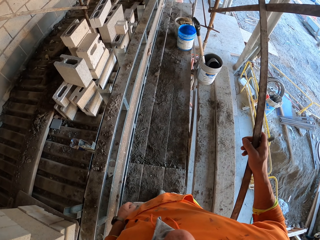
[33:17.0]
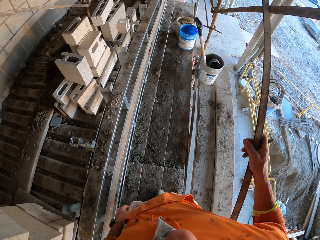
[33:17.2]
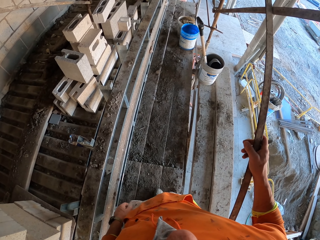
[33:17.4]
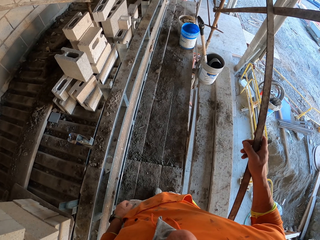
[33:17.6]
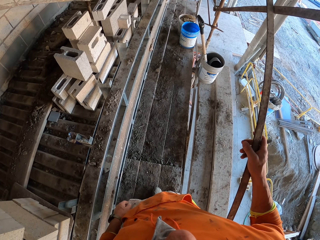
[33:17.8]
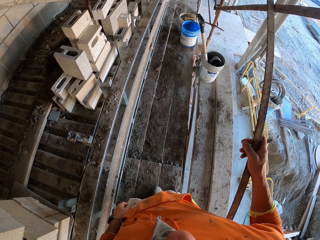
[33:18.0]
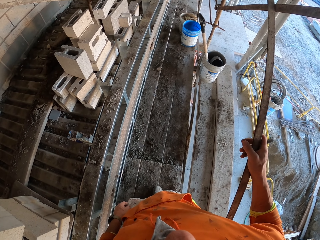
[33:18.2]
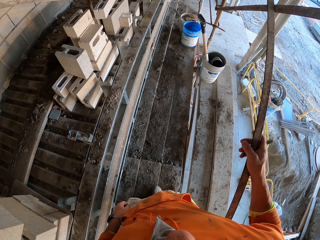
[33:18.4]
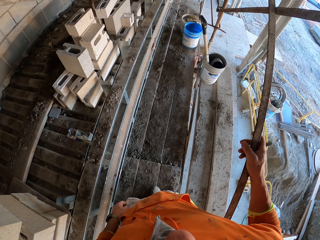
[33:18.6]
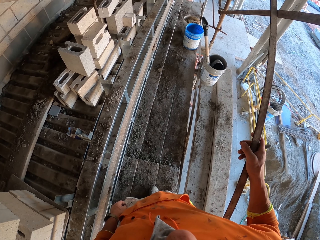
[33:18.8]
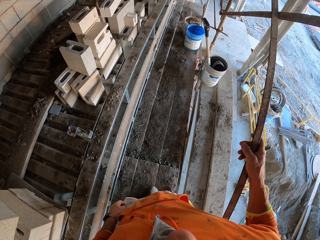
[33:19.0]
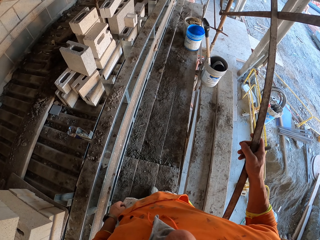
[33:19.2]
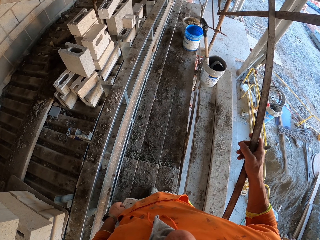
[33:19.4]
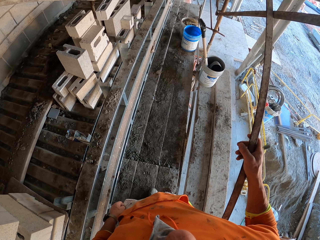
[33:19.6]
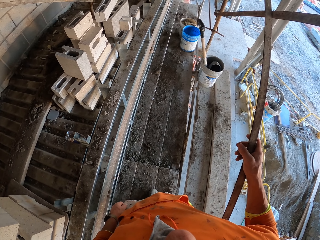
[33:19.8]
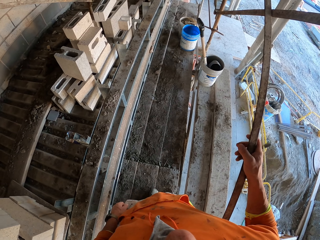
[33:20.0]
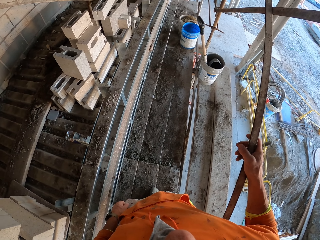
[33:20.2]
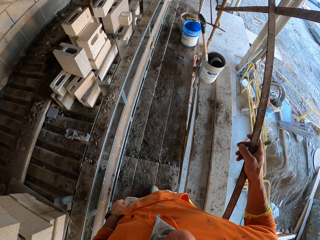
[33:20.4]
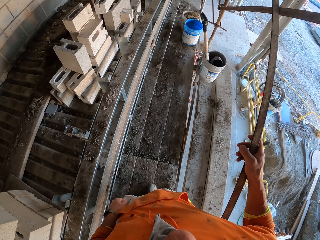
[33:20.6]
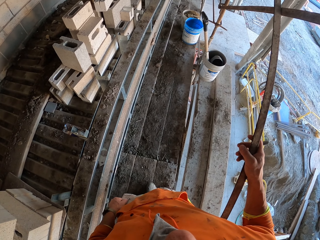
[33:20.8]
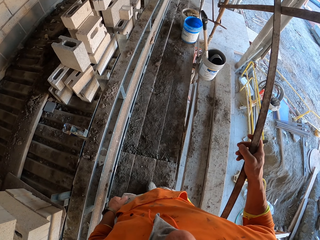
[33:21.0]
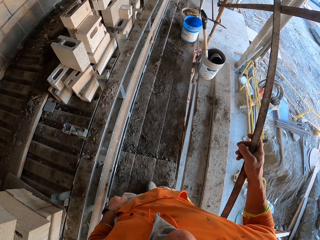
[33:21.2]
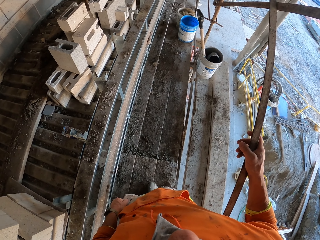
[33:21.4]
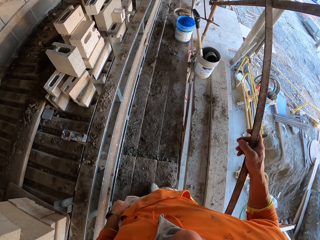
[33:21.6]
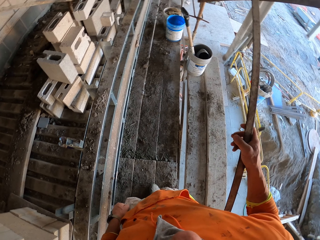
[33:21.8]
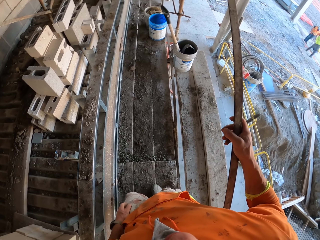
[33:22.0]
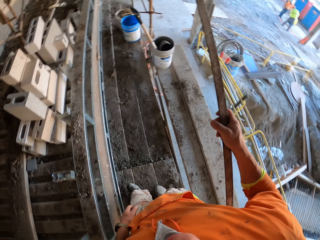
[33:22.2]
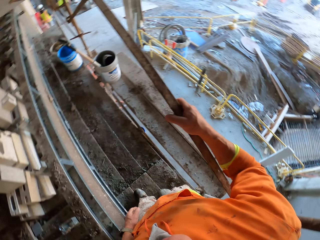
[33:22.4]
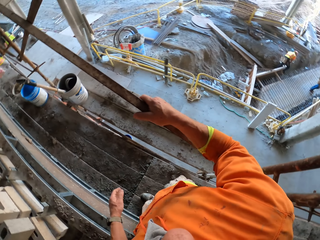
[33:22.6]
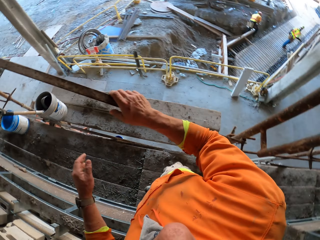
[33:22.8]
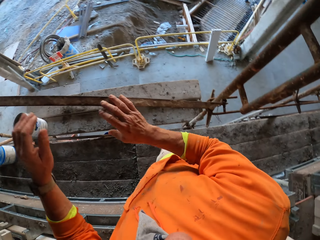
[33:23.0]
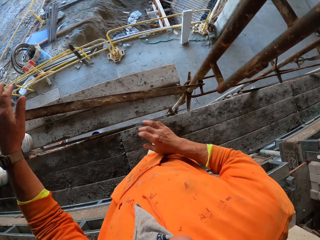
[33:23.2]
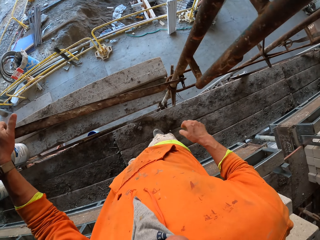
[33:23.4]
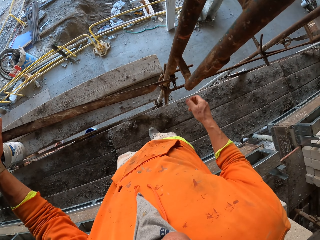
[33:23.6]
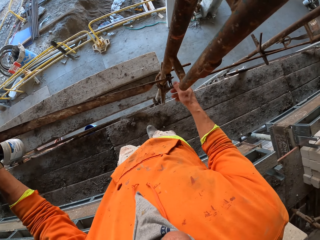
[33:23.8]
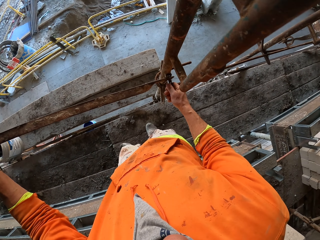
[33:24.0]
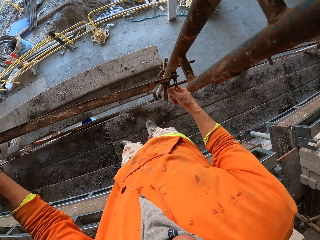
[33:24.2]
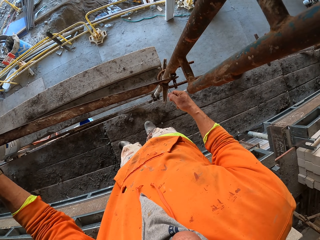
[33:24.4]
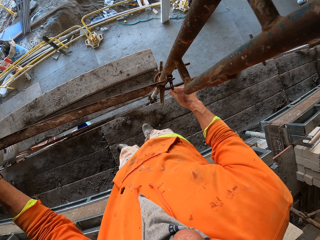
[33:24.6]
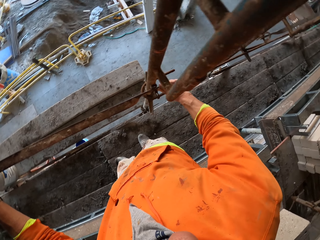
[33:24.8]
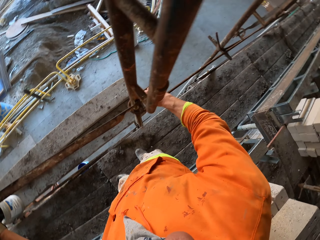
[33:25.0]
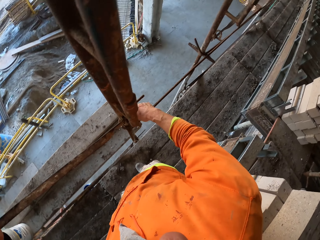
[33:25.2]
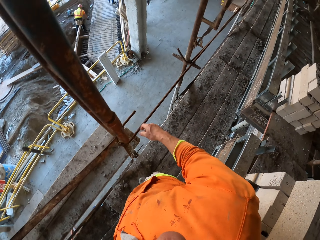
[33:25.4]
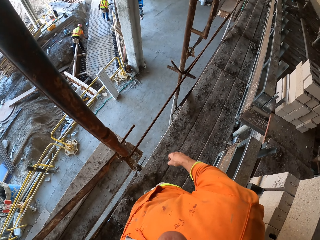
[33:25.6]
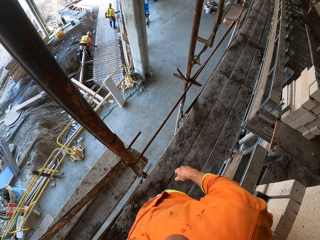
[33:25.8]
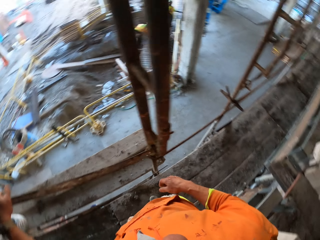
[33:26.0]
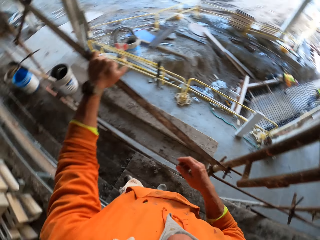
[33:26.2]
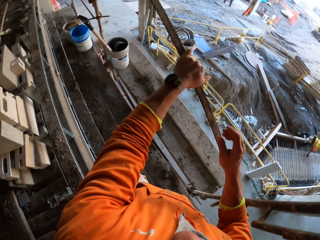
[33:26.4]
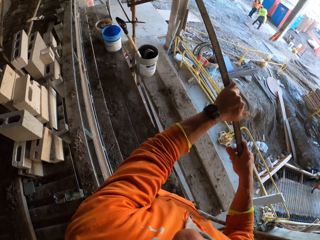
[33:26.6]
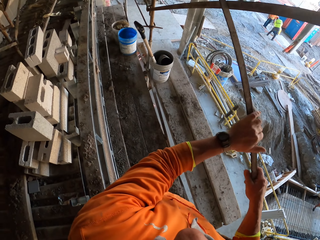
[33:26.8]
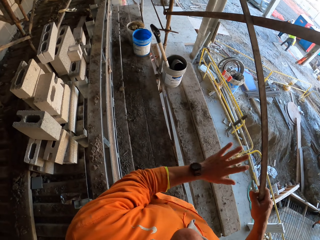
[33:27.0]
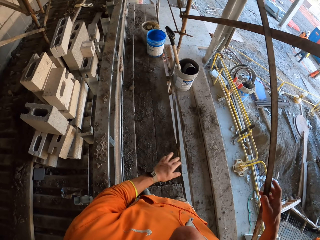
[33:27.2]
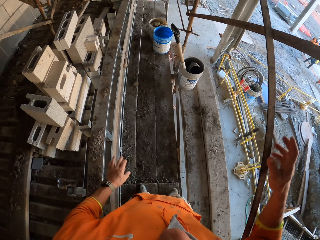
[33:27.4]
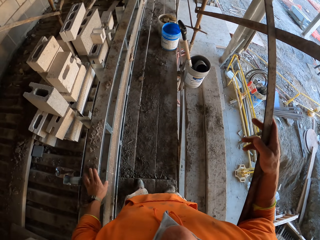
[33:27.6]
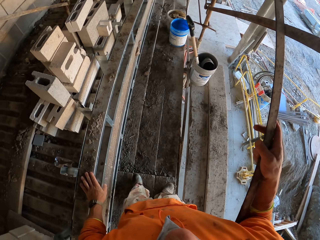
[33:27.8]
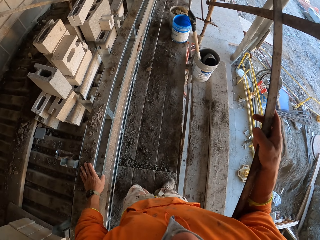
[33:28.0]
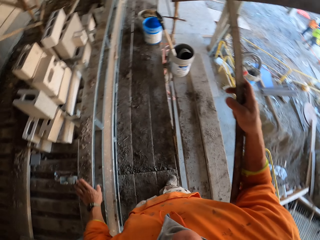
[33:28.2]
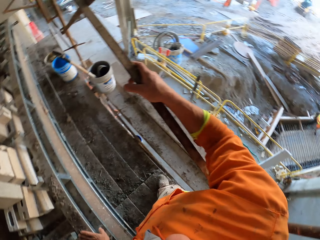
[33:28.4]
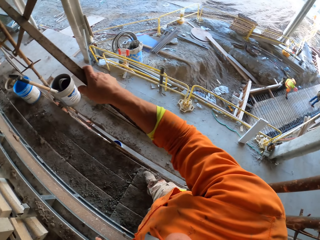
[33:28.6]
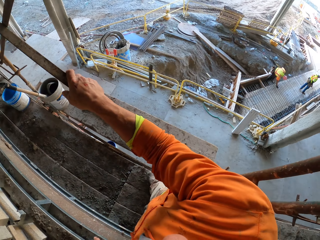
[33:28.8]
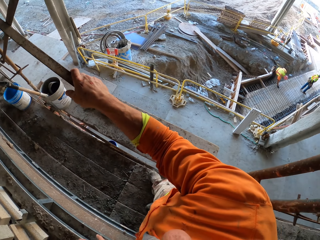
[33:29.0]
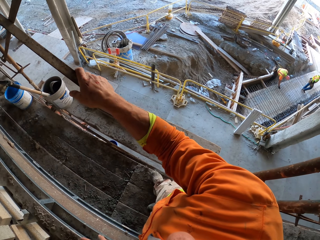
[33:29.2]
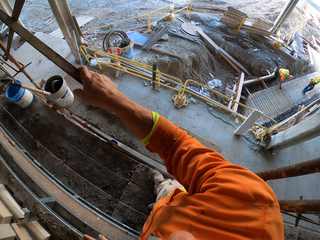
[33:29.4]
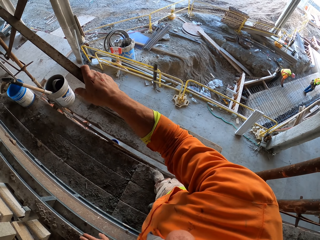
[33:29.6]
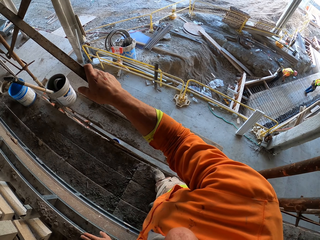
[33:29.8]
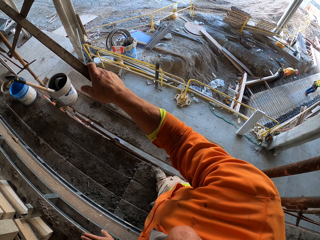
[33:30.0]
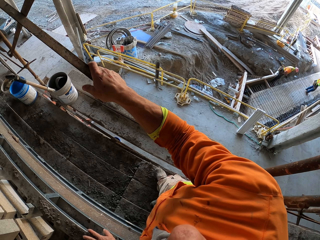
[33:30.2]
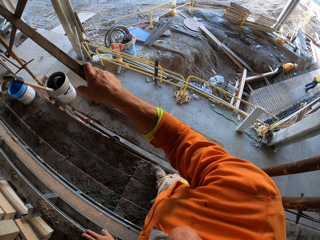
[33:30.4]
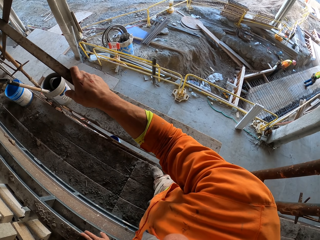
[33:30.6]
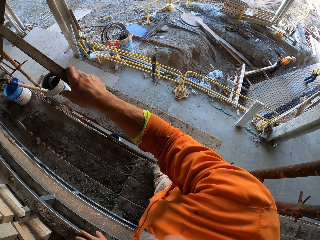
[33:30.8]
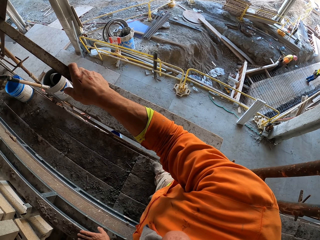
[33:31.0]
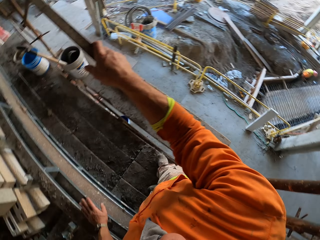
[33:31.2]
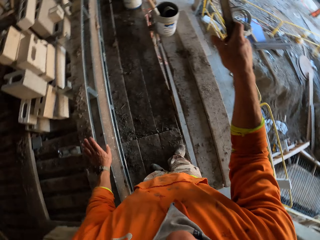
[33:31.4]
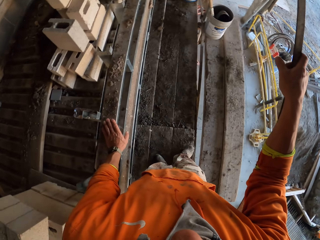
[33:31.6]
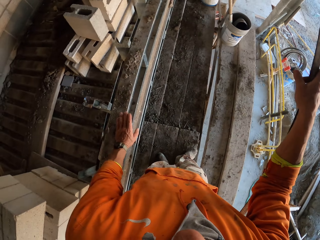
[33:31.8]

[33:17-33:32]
The camera wearer holds the scaffolding. They turn around. They touch the scaffolding. They look around. They hold the scaffolding. A man bends down. The camera wearer removes a hand from the scaffolding, holds the scaffolding, and touches a board. They turn around. Another man stands up.

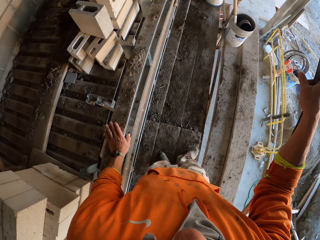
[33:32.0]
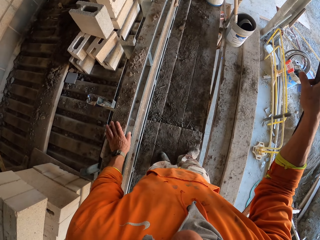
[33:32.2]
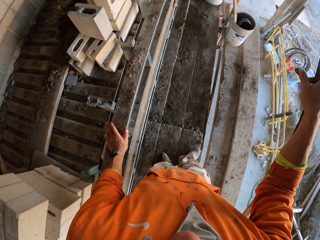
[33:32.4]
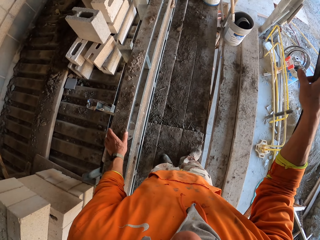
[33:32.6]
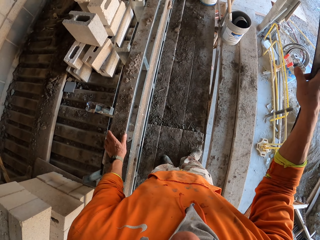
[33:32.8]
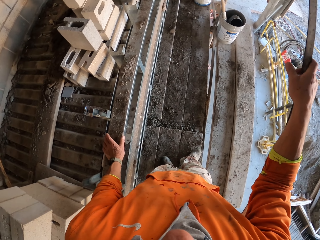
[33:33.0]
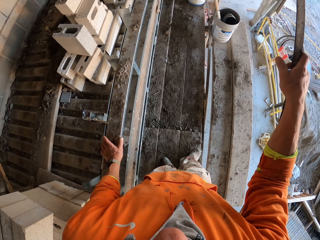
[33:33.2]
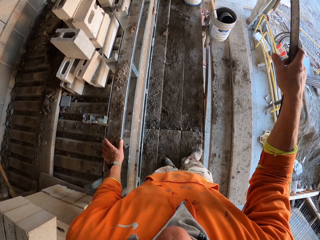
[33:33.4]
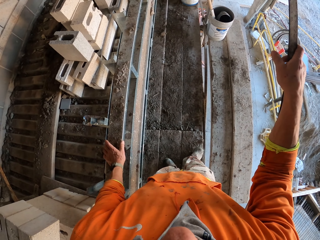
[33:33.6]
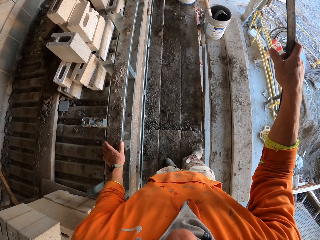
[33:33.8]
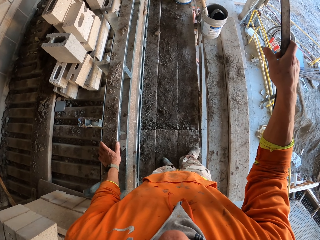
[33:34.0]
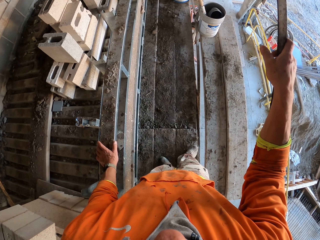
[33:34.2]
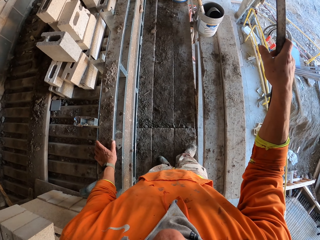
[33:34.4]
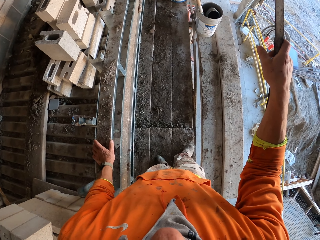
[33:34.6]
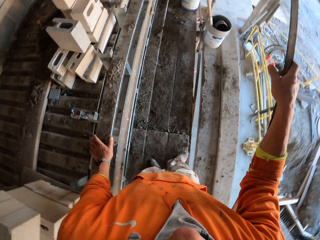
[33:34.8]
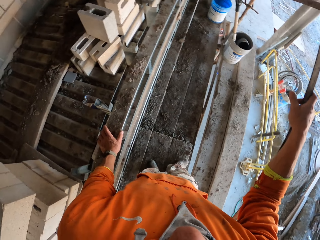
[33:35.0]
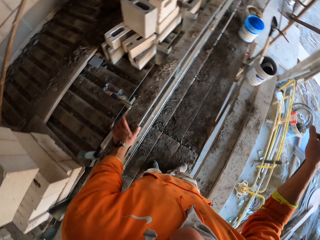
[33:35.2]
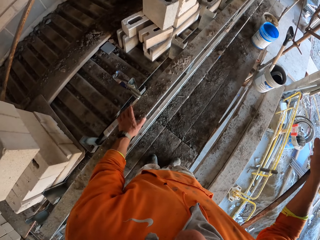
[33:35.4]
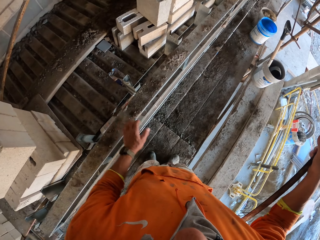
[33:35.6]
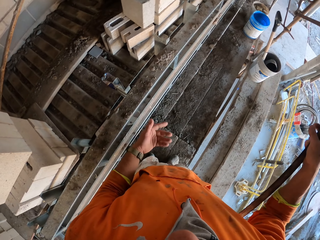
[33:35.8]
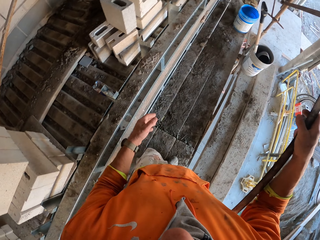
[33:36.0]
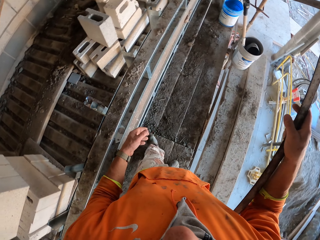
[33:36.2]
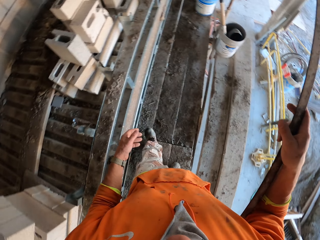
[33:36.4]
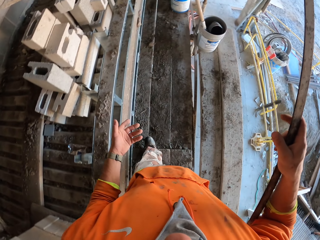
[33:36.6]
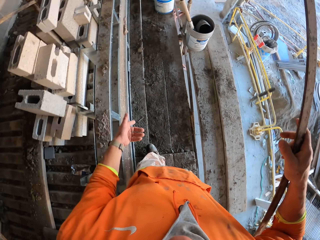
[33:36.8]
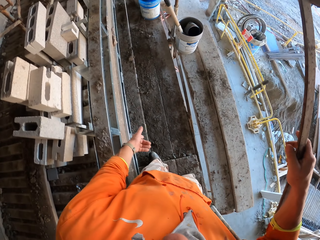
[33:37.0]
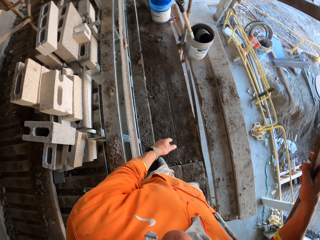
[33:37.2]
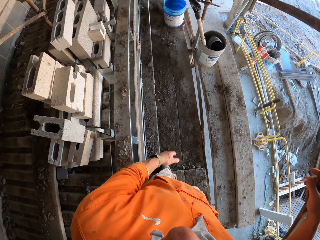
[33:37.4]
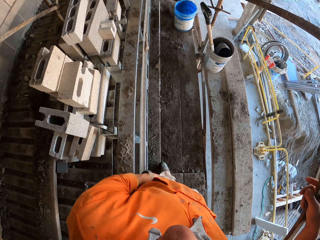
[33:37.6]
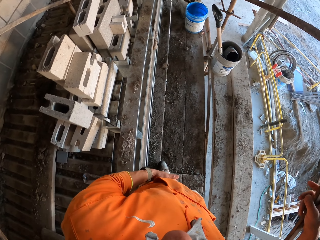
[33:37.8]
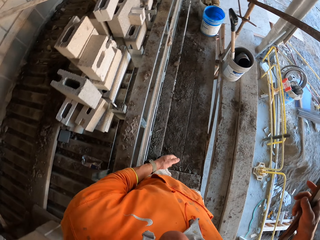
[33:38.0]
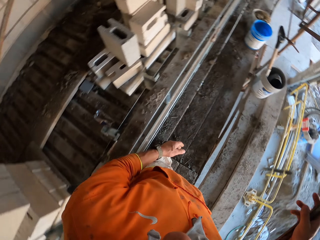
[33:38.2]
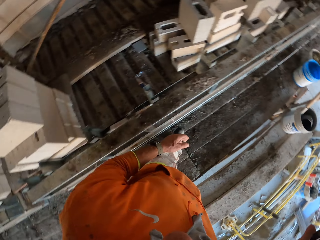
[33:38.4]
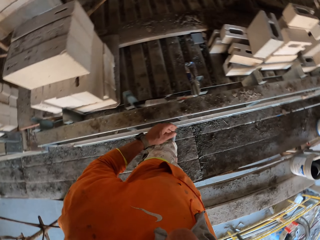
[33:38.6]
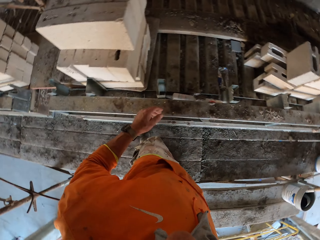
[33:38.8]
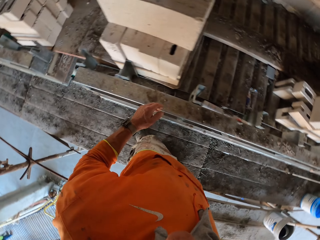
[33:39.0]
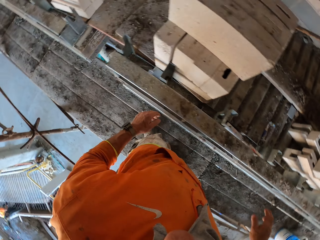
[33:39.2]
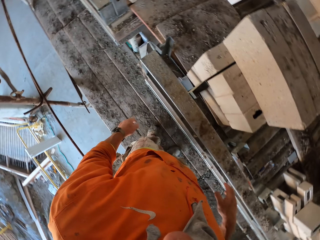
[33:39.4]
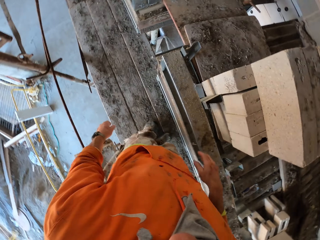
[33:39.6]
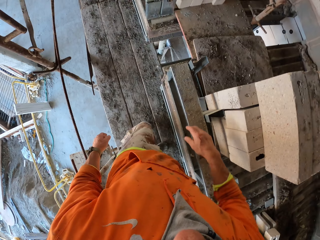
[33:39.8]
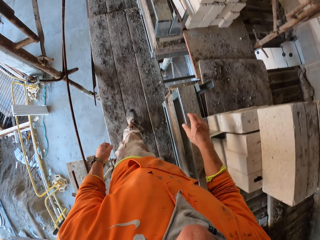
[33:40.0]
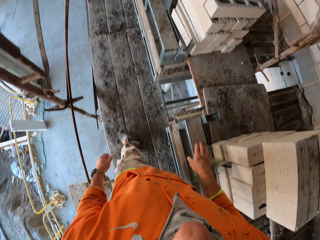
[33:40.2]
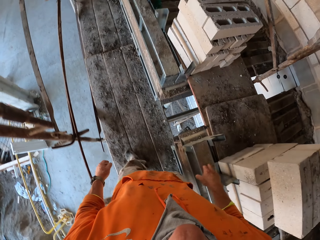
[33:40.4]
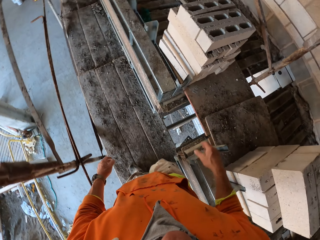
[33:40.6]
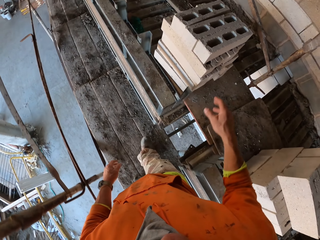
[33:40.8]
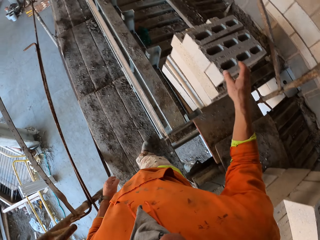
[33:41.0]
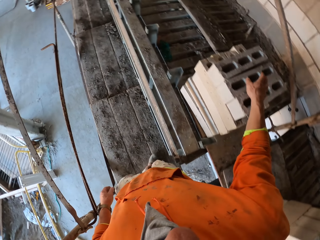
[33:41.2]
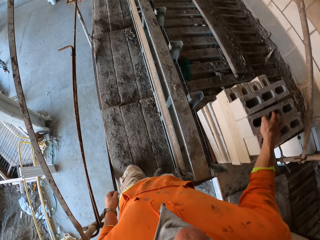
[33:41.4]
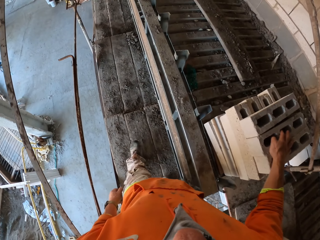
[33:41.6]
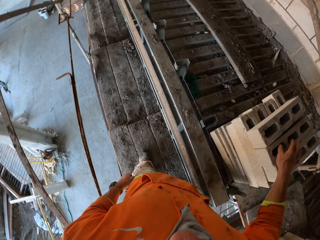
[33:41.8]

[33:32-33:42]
The camera wearer wipes the board. He removes a hand from the board, moves forward, and rubs a hand on his trousers. He walks to the other side. He touches the board. He places the left hand on the bricks.
